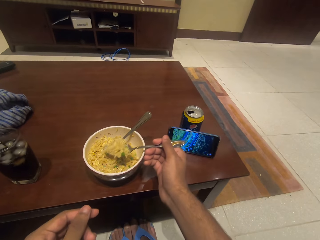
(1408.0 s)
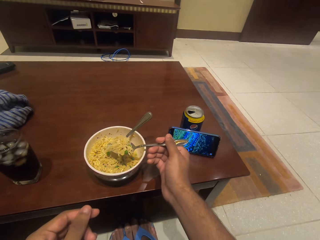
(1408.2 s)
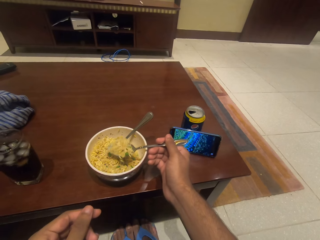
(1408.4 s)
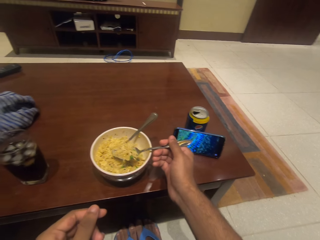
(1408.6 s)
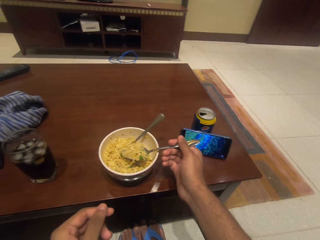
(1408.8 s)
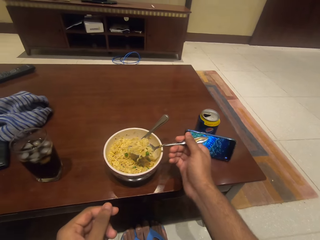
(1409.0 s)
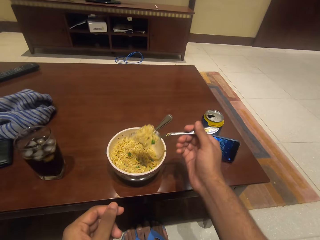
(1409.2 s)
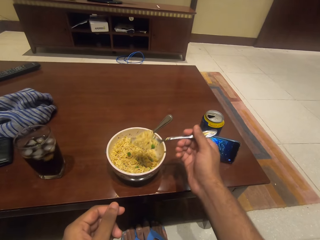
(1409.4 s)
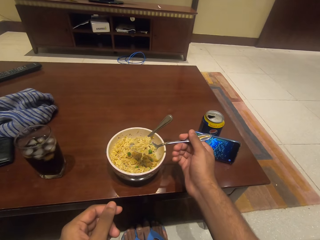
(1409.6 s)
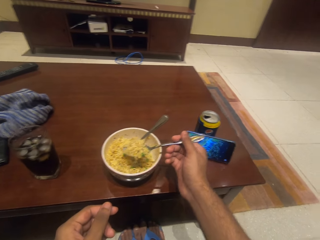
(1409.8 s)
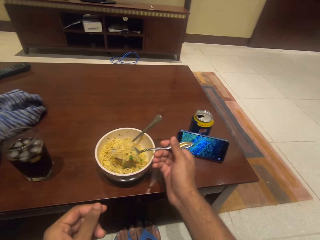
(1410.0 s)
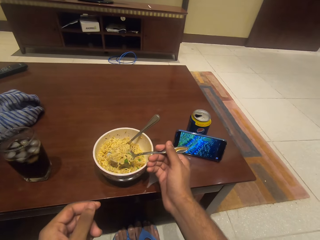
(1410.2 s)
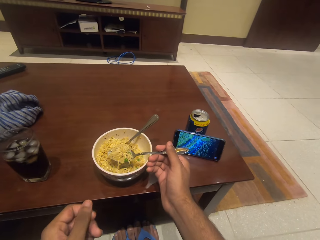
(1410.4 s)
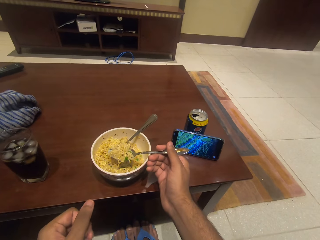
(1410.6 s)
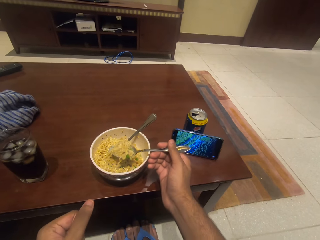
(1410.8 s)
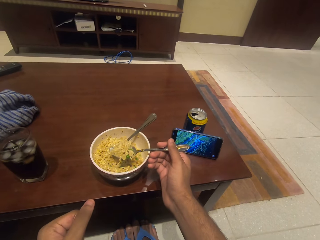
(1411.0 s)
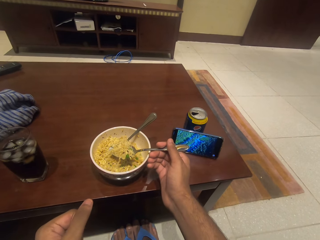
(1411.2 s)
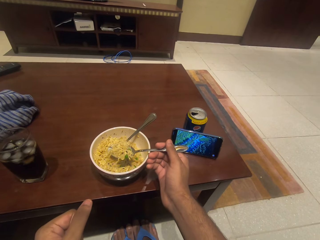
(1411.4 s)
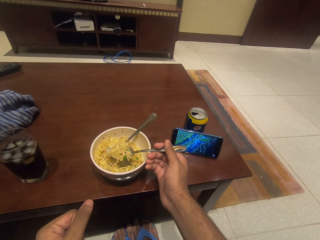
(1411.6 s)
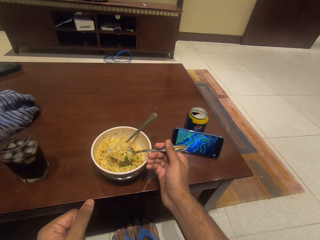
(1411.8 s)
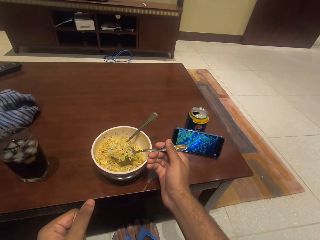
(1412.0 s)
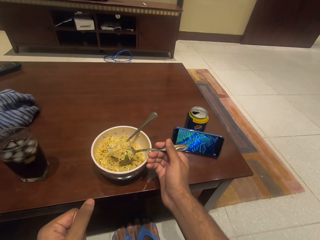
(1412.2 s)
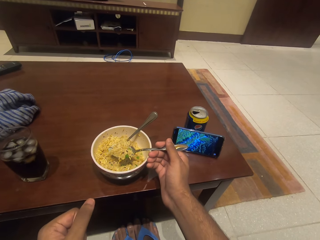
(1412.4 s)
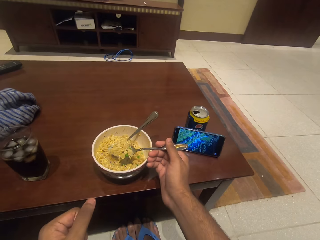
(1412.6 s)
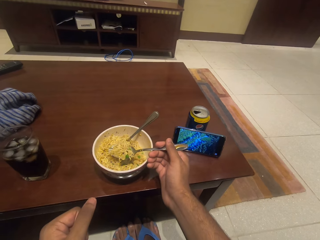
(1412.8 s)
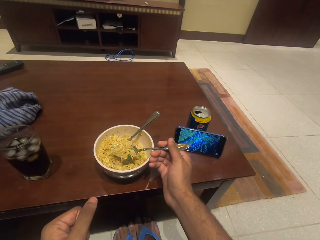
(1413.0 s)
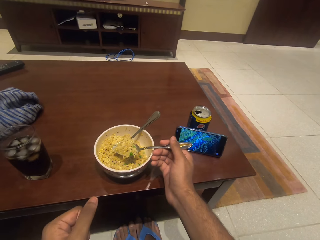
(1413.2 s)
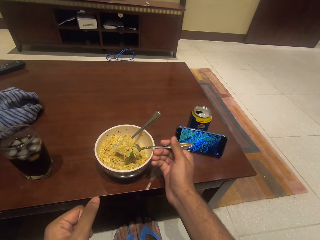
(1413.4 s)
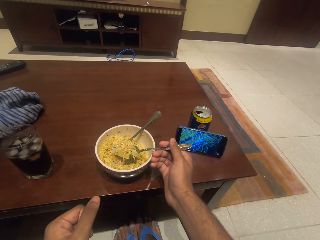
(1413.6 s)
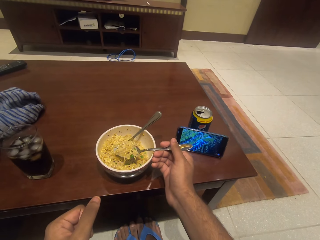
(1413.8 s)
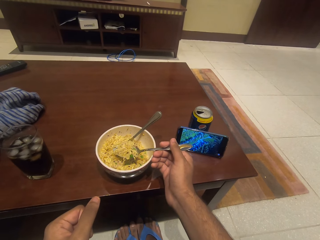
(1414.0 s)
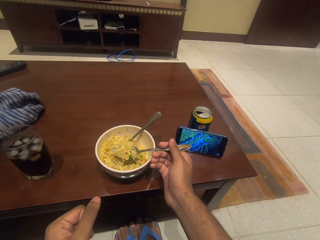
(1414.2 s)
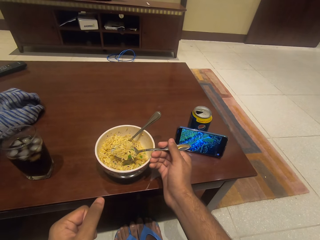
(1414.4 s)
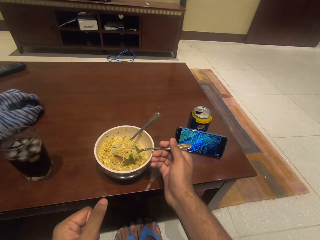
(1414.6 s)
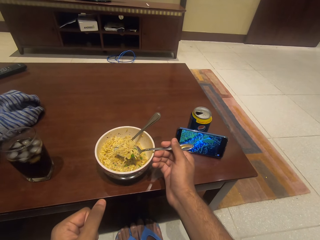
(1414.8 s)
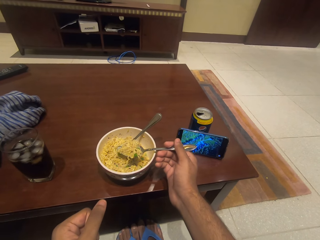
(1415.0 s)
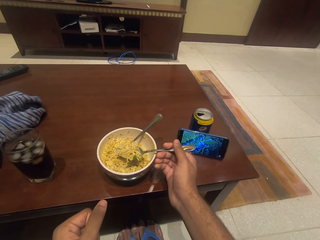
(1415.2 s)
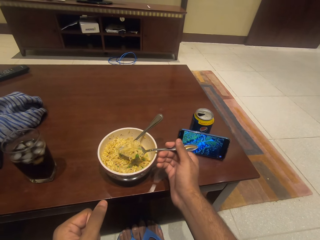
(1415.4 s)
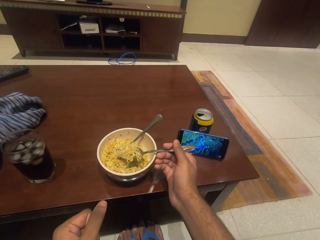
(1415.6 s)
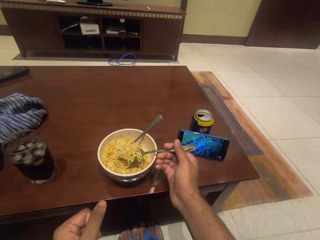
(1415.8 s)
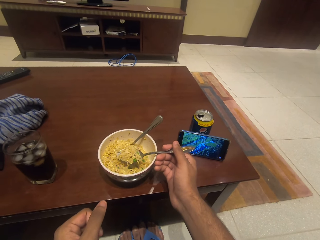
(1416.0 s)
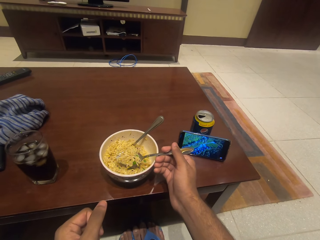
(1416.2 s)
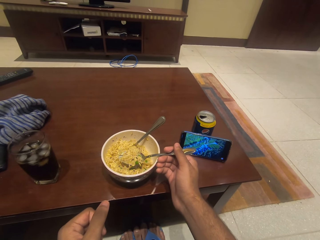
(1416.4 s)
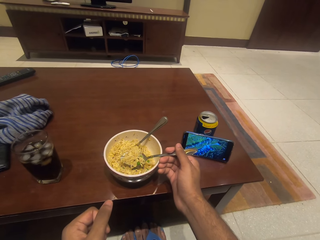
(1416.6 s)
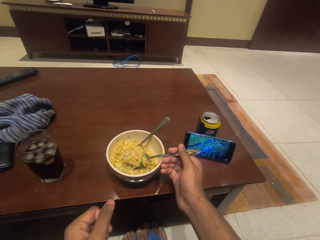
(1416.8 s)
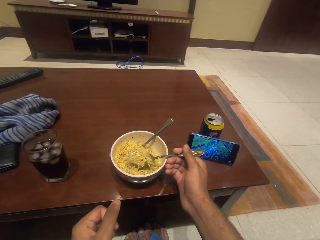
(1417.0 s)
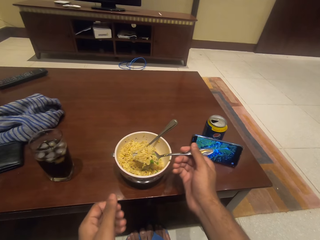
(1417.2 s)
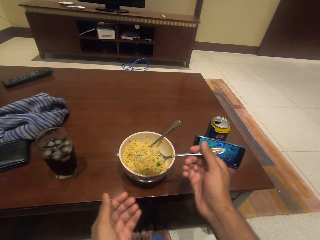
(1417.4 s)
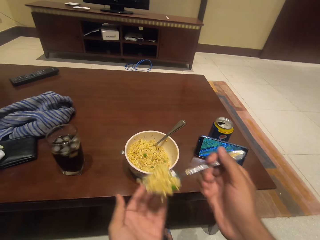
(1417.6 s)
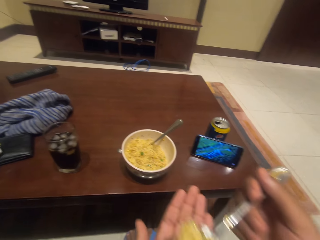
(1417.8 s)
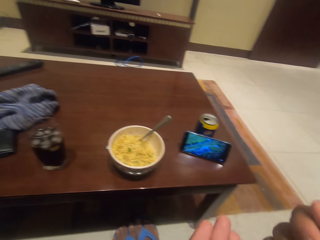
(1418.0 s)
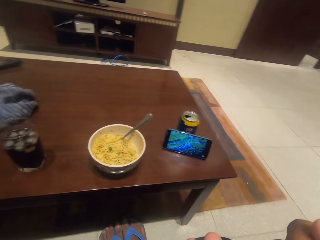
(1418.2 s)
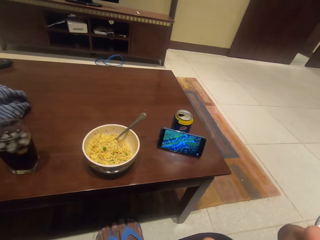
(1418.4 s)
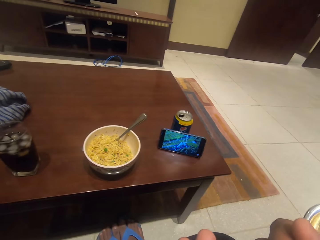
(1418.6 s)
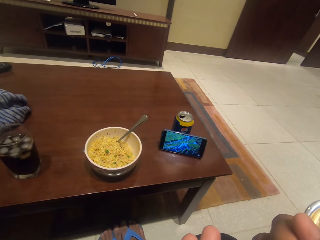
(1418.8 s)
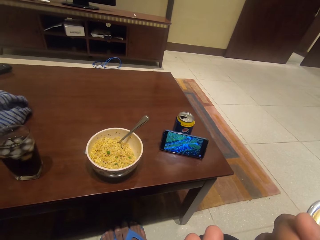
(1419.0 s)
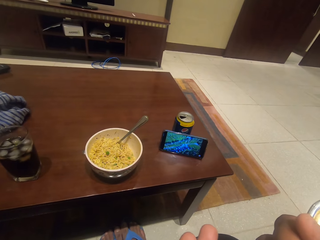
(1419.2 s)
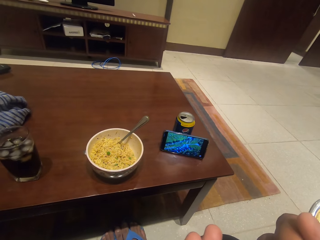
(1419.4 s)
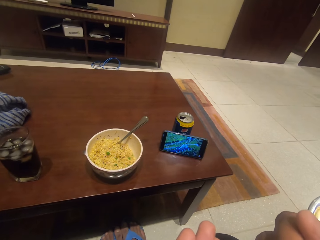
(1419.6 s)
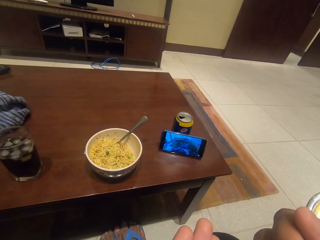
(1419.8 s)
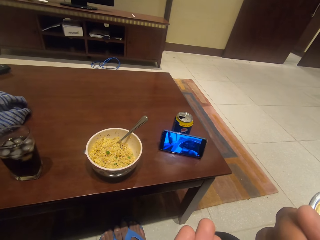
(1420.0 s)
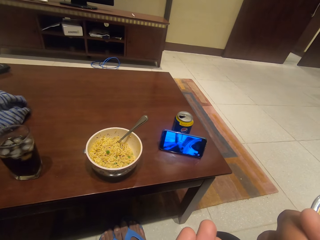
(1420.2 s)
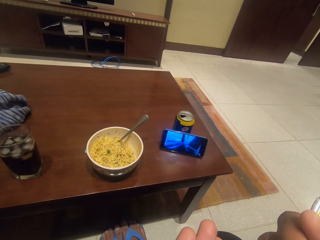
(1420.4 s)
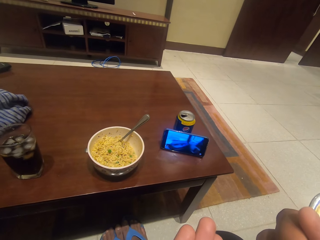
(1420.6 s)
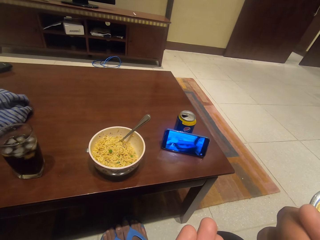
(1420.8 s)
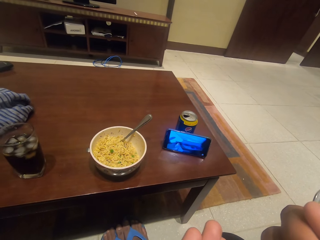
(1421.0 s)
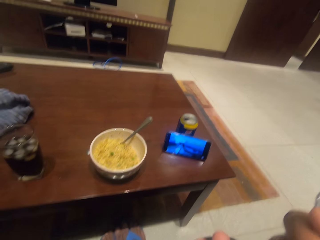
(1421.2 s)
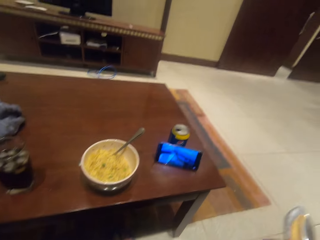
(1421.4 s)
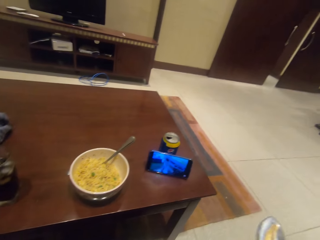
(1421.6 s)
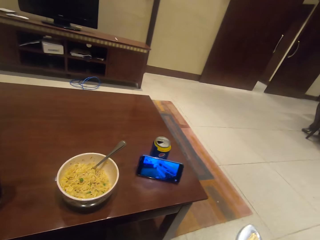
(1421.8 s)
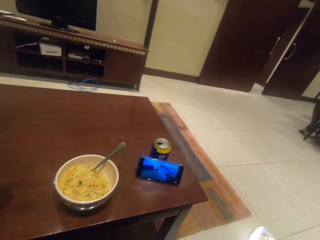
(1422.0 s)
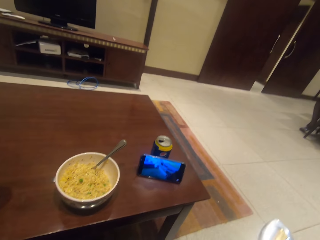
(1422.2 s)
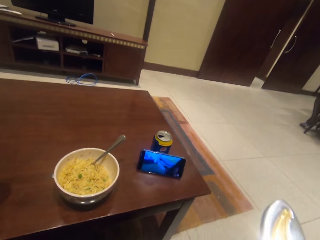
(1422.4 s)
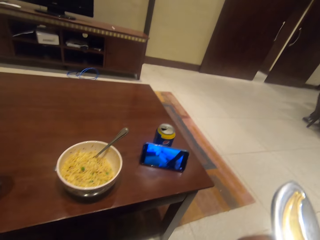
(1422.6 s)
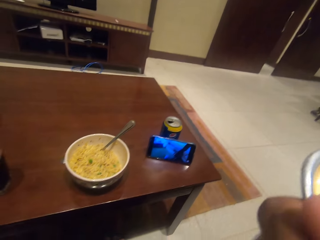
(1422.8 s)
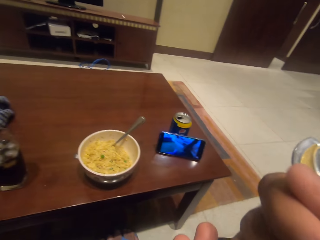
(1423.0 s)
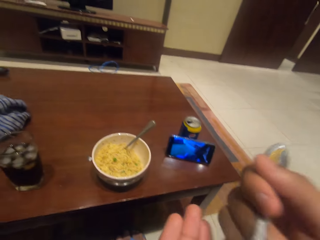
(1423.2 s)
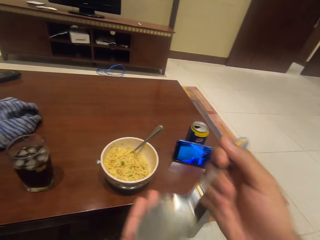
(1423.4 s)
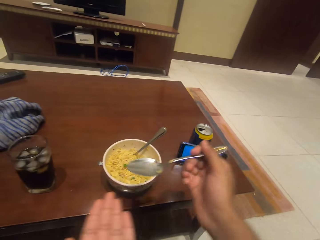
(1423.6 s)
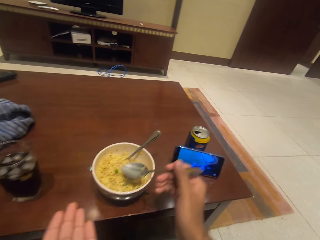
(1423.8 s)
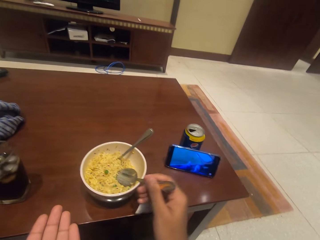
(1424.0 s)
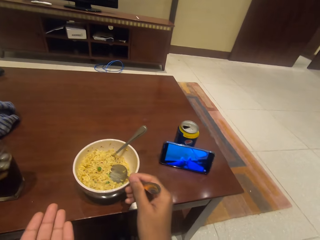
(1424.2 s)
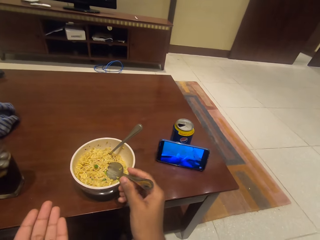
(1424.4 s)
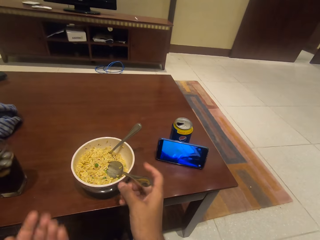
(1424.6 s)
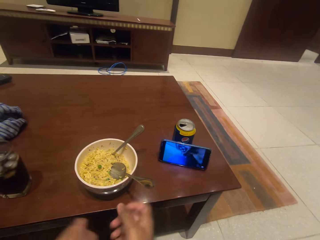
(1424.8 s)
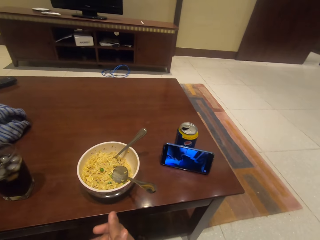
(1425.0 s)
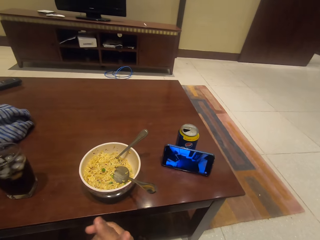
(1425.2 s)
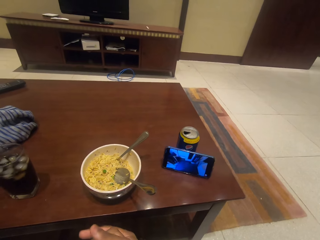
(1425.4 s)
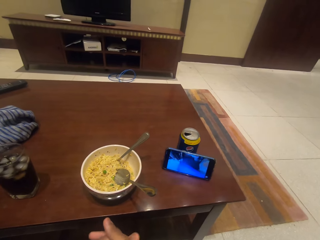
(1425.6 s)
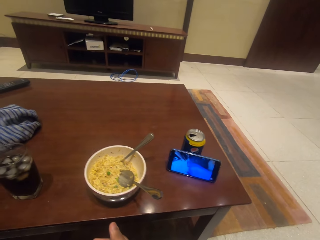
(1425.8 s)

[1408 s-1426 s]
The camera wearer bites the noodles on the spoon. He puts the spoon in the bowl with noodles. He puts his hands together.

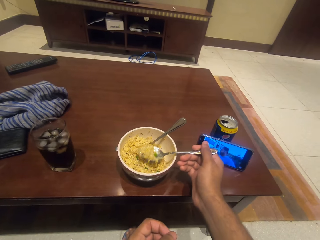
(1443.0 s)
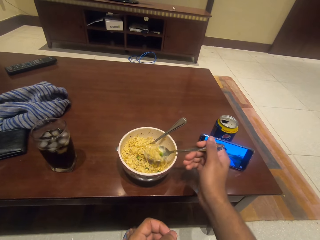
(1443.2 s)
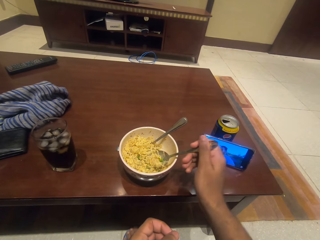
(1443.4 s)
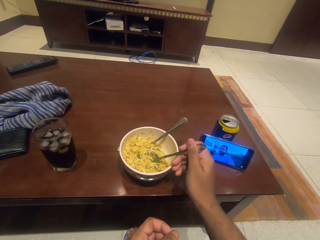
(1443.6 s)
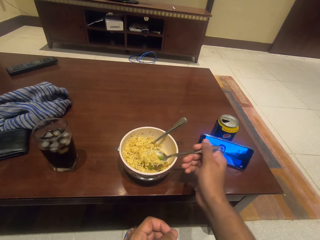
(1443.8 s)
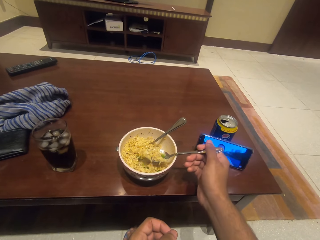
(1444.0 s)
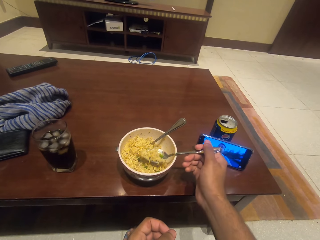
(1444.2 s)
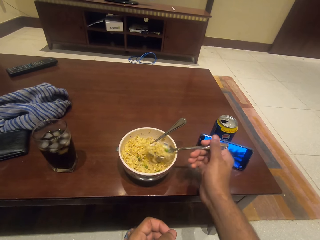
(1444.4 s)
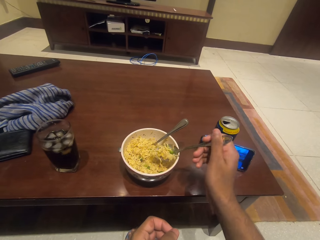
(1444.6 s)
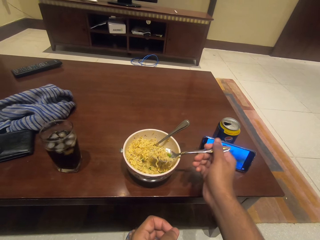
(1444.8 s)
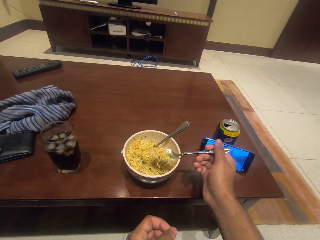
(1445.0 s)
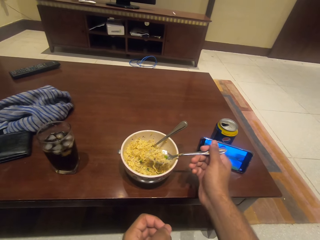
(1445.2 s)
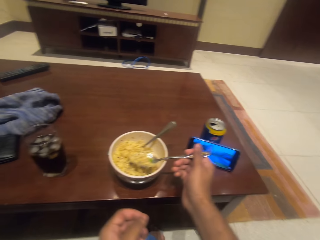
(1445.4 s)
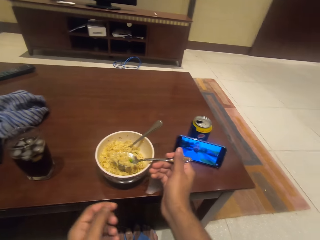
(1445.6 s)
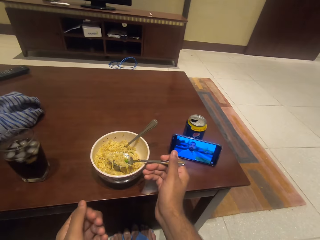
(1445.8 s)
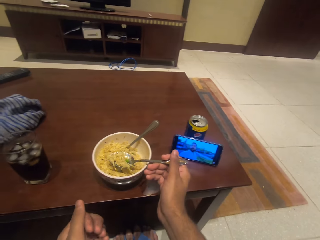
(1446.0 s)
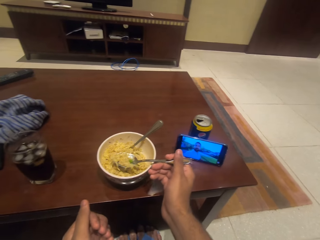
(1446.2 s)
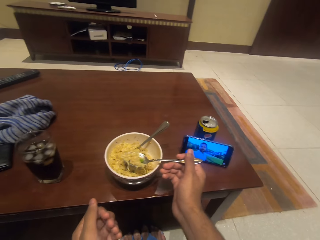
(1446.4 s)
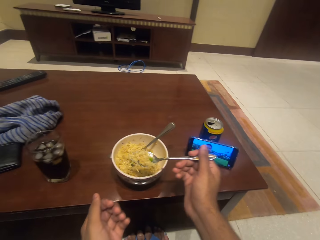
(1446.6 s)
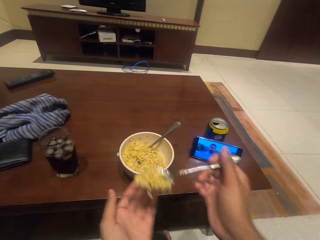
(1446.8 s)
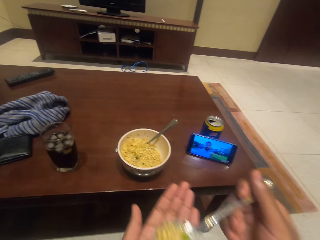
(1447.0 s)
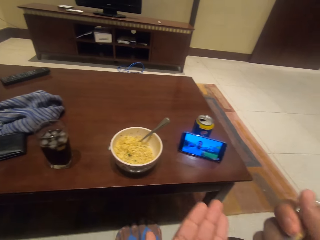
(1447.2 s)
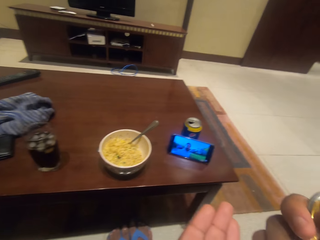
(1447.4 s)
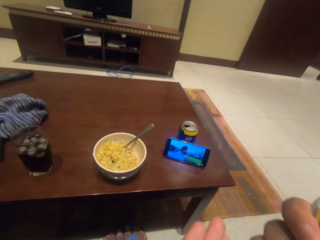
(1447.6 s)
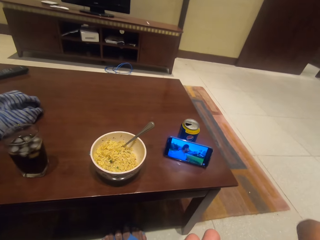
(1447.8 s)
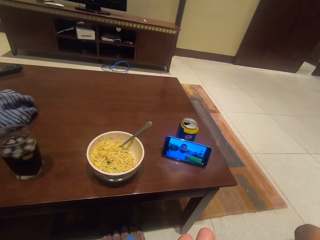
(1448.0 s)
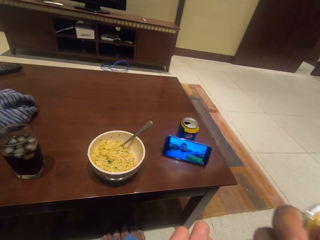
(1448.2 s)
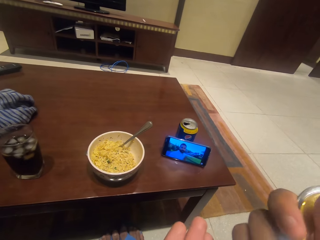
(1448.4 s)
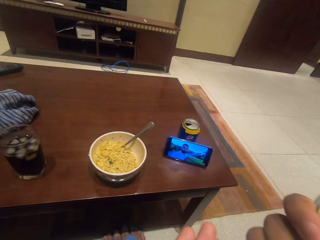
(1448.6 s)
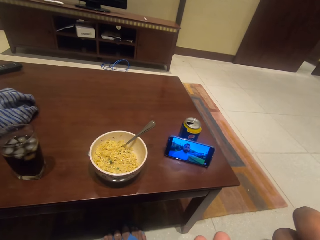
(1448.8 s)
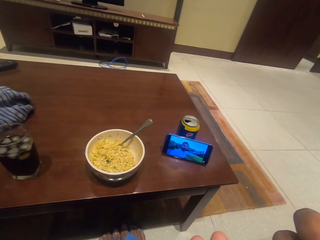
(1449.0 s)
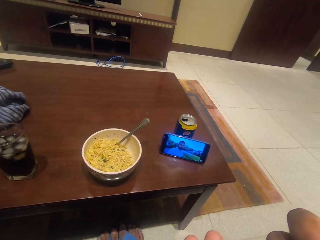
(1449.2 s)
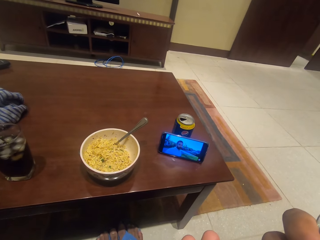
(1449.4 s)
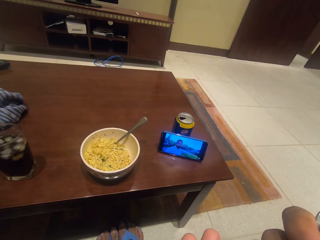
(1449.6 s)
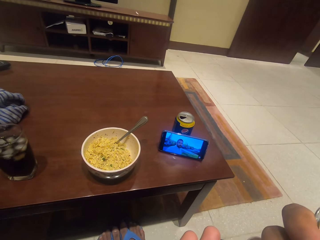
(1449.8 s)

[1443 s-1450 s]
The camera wearer scoops the food with the spoon. They bite the noodles on the spoon.
